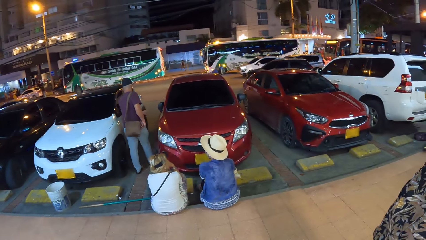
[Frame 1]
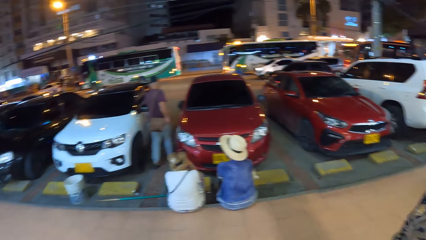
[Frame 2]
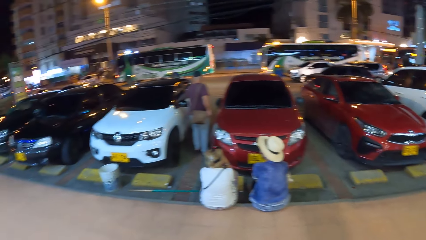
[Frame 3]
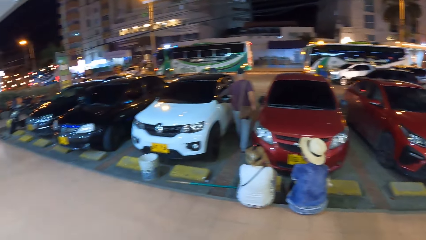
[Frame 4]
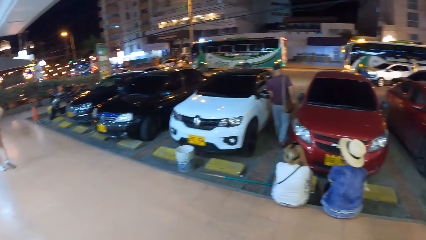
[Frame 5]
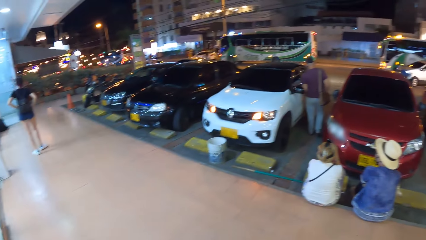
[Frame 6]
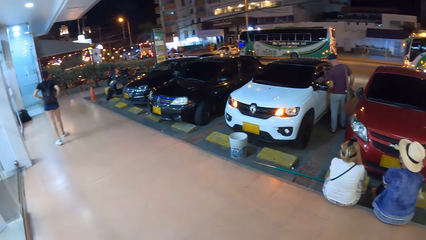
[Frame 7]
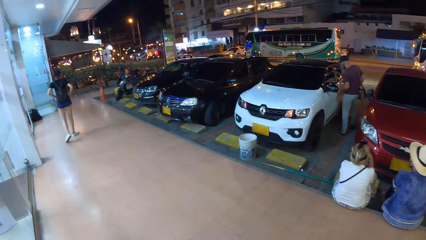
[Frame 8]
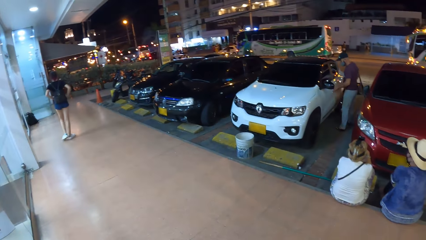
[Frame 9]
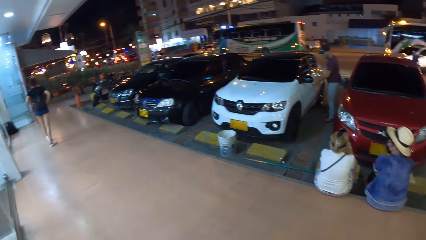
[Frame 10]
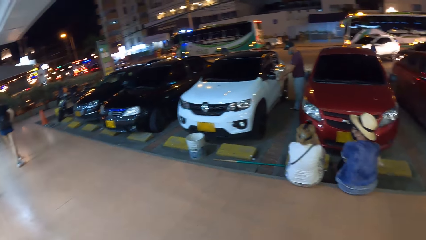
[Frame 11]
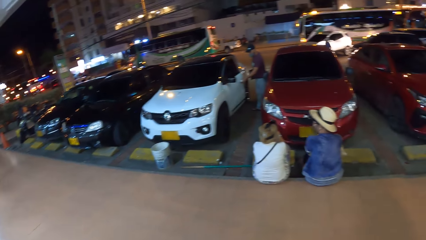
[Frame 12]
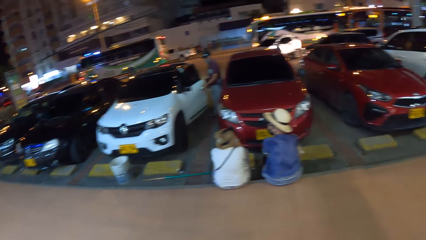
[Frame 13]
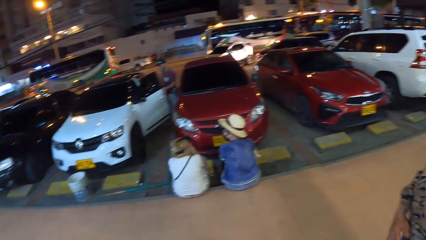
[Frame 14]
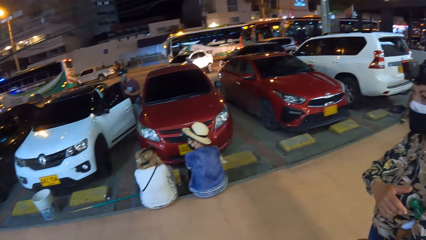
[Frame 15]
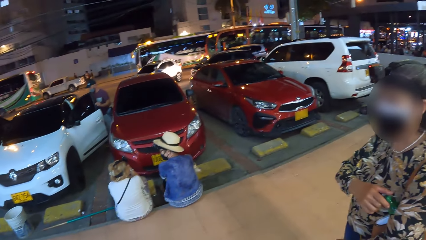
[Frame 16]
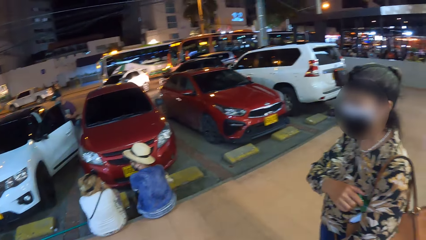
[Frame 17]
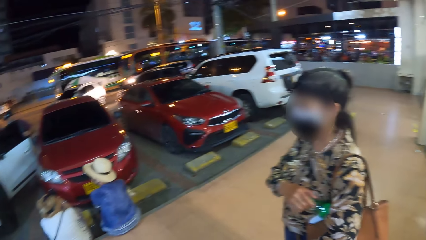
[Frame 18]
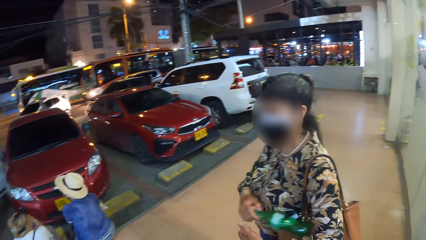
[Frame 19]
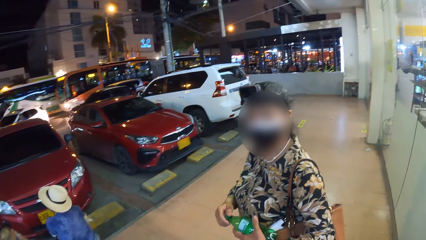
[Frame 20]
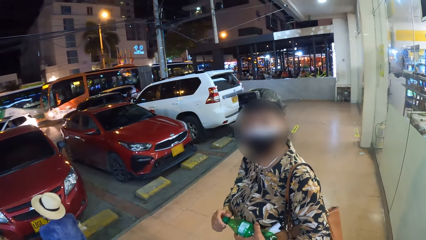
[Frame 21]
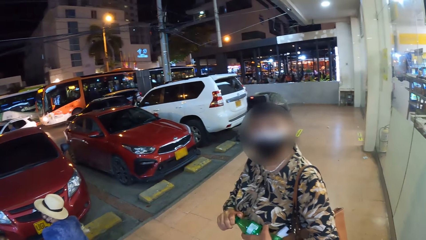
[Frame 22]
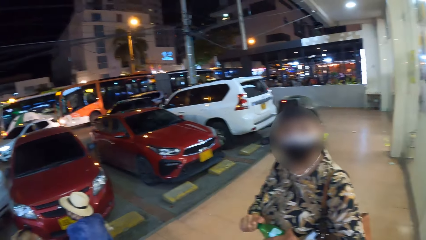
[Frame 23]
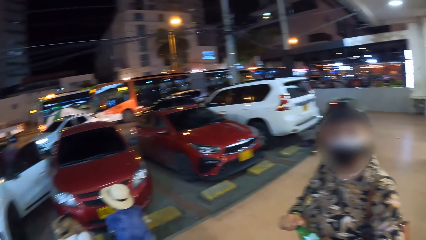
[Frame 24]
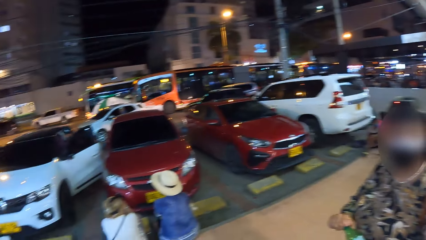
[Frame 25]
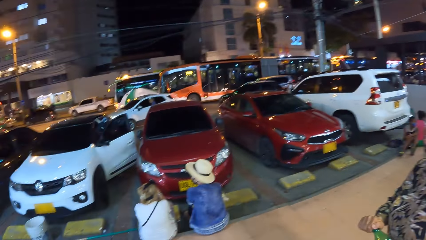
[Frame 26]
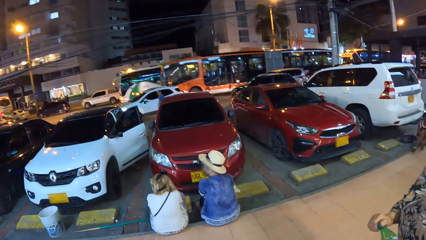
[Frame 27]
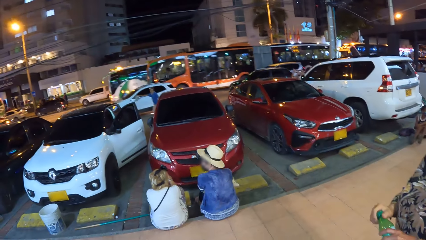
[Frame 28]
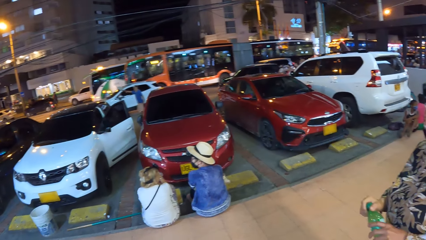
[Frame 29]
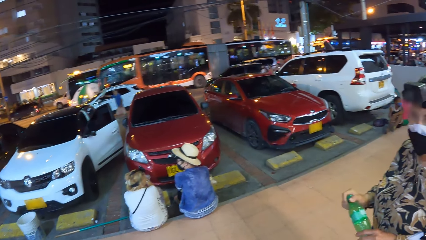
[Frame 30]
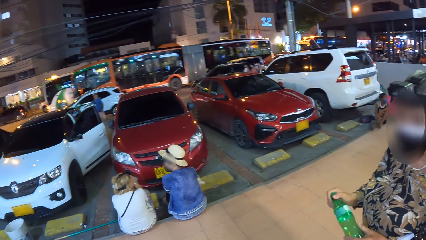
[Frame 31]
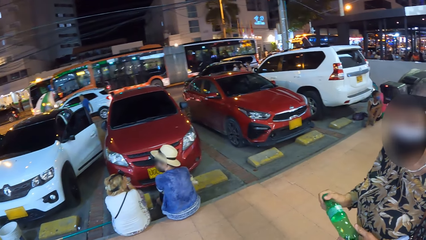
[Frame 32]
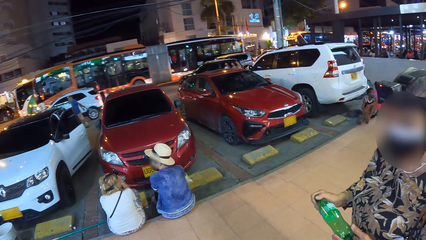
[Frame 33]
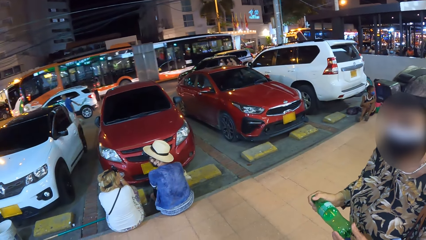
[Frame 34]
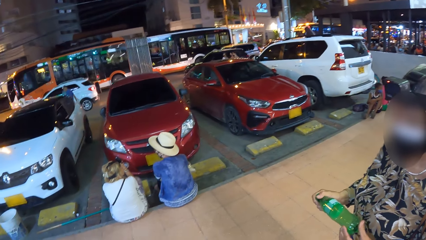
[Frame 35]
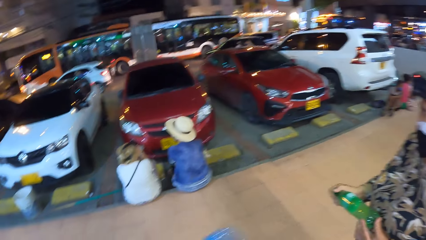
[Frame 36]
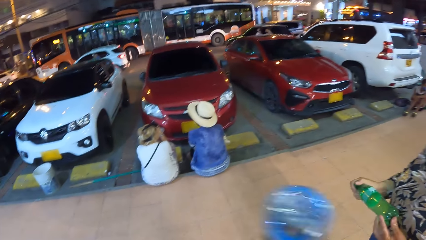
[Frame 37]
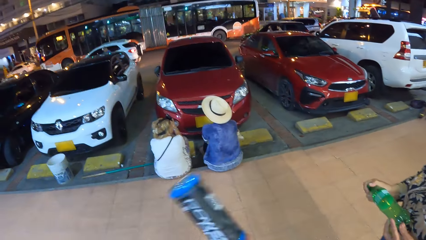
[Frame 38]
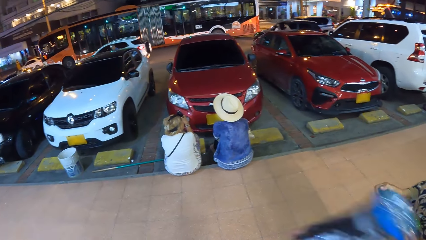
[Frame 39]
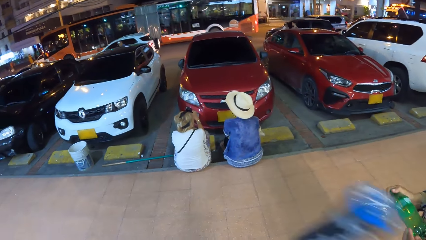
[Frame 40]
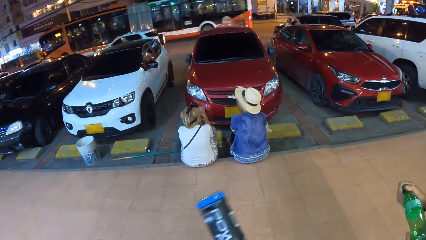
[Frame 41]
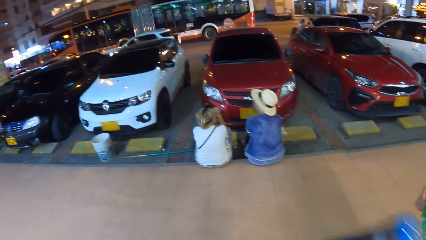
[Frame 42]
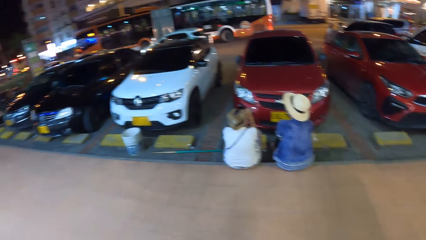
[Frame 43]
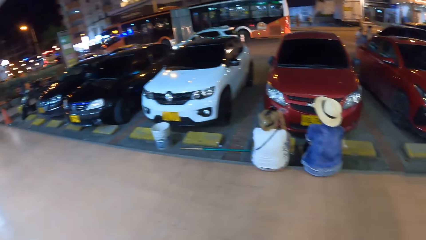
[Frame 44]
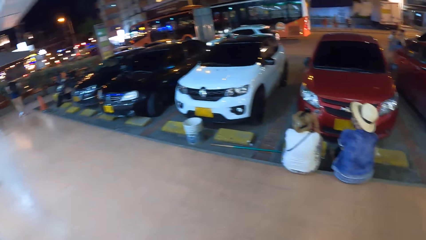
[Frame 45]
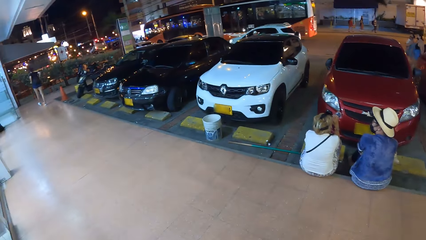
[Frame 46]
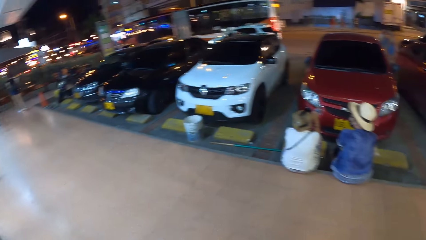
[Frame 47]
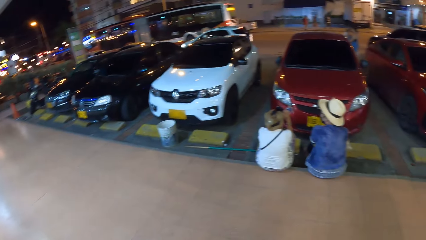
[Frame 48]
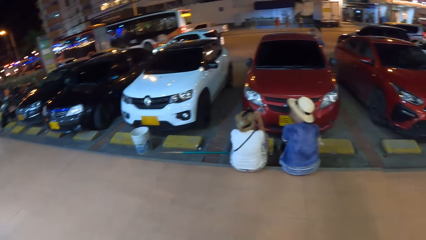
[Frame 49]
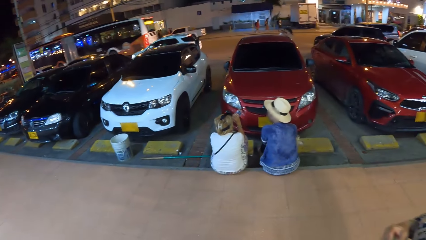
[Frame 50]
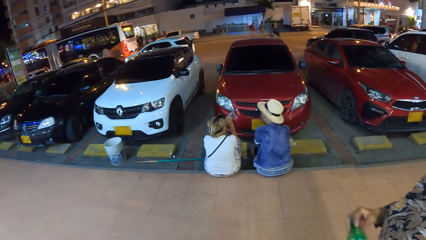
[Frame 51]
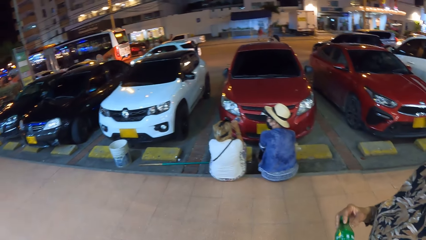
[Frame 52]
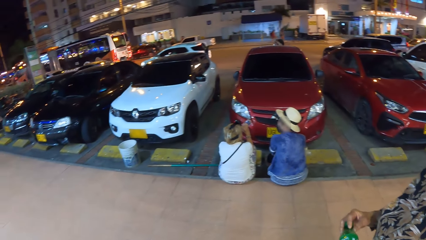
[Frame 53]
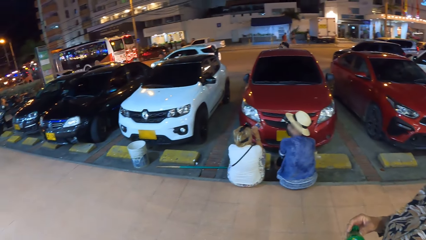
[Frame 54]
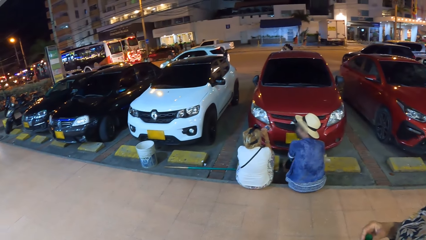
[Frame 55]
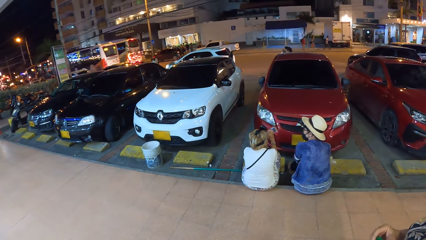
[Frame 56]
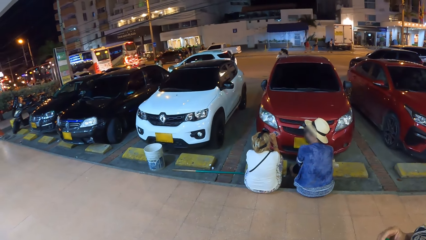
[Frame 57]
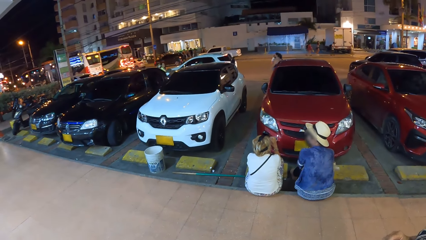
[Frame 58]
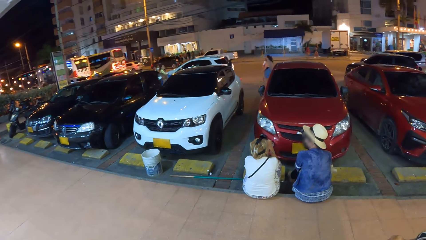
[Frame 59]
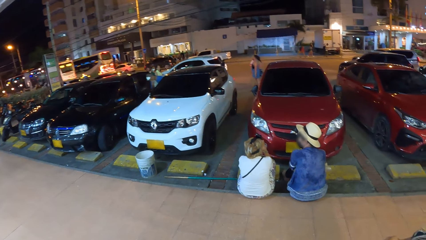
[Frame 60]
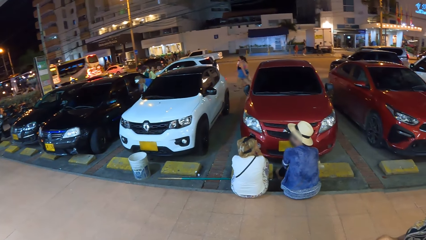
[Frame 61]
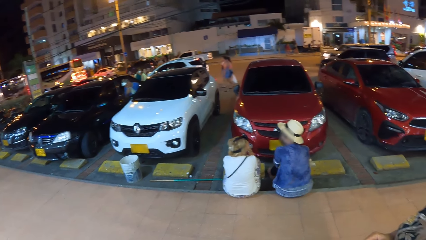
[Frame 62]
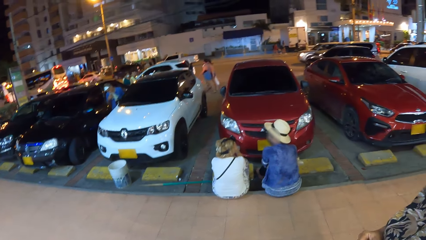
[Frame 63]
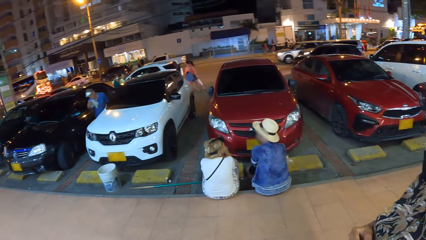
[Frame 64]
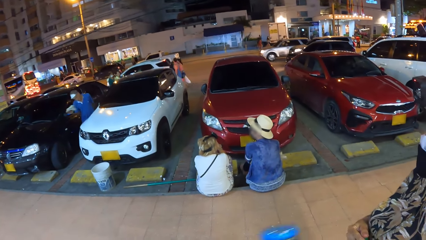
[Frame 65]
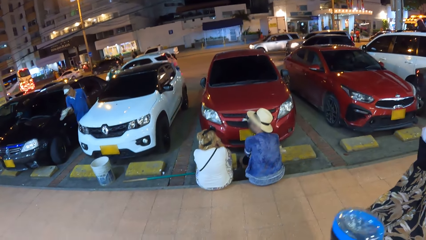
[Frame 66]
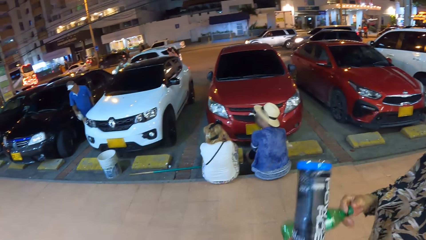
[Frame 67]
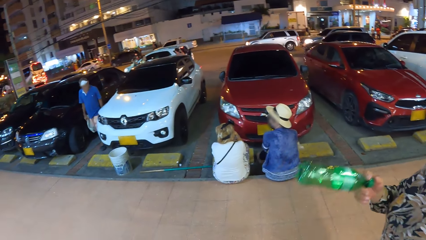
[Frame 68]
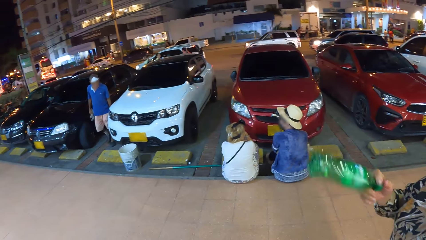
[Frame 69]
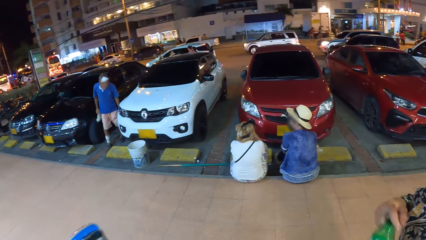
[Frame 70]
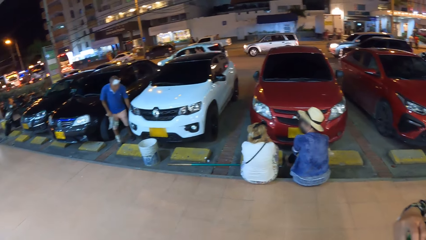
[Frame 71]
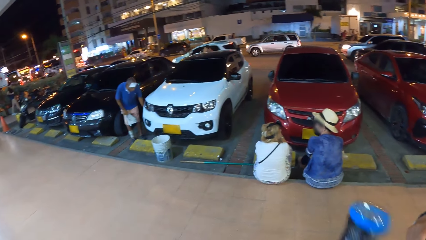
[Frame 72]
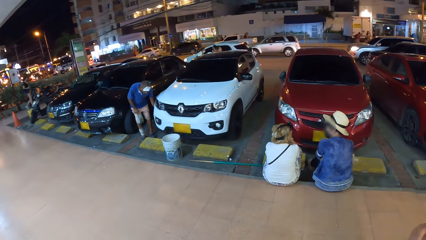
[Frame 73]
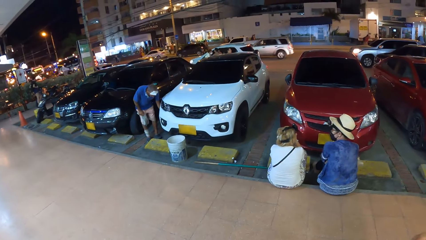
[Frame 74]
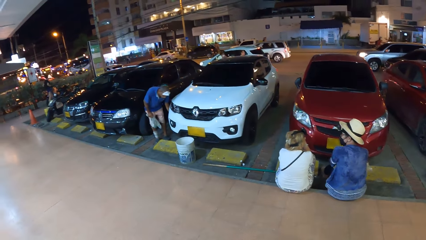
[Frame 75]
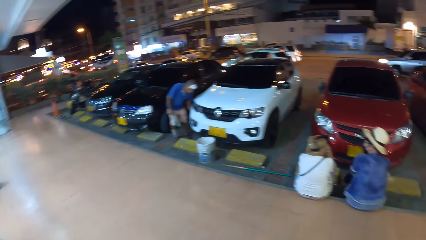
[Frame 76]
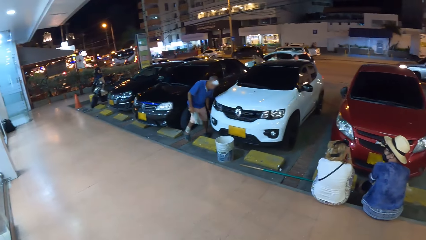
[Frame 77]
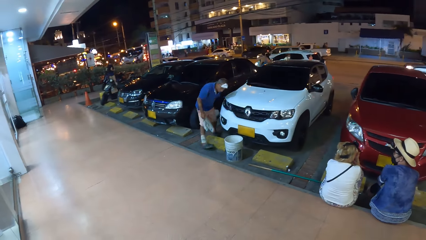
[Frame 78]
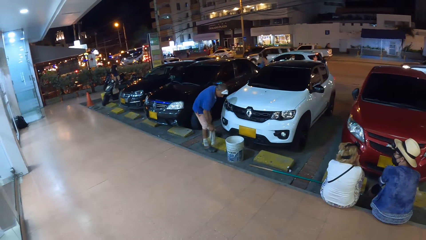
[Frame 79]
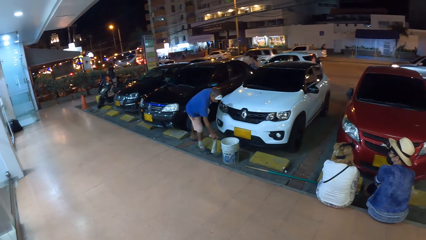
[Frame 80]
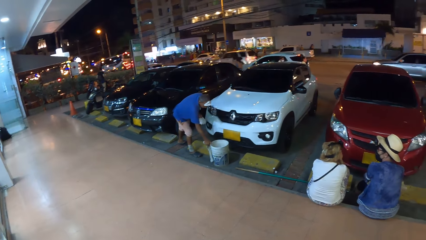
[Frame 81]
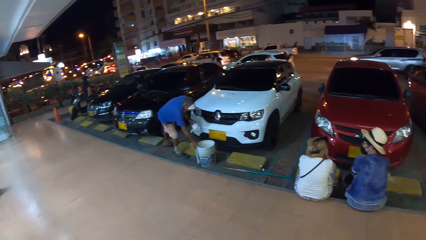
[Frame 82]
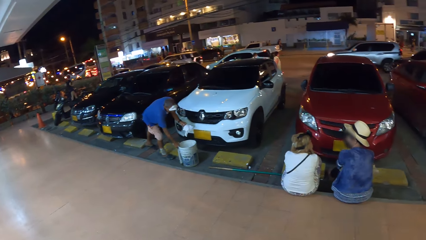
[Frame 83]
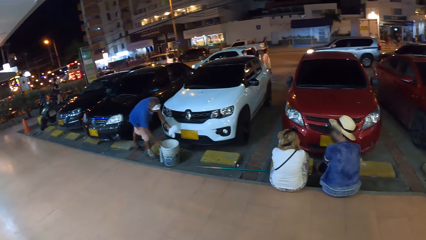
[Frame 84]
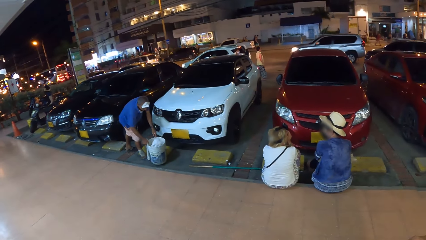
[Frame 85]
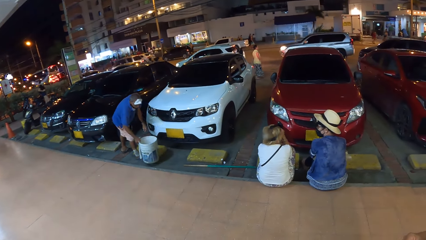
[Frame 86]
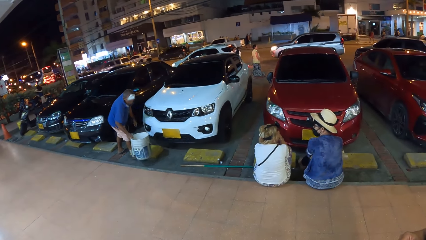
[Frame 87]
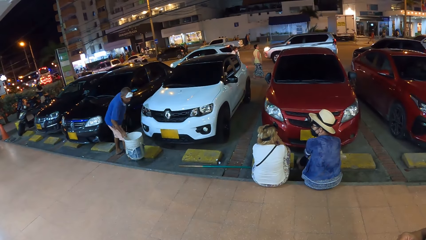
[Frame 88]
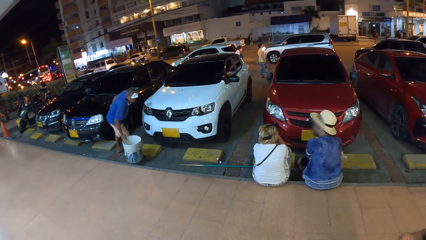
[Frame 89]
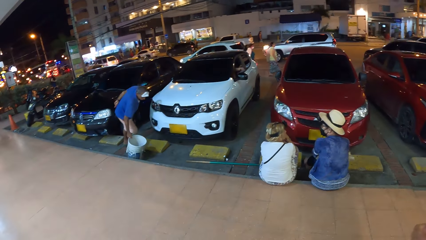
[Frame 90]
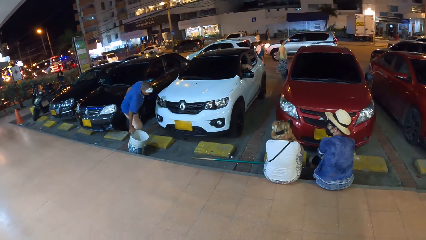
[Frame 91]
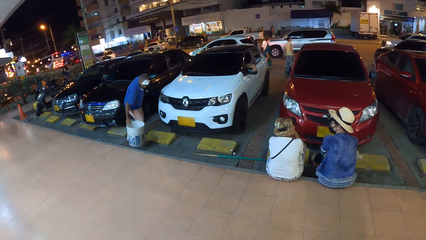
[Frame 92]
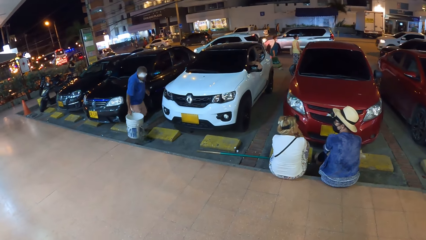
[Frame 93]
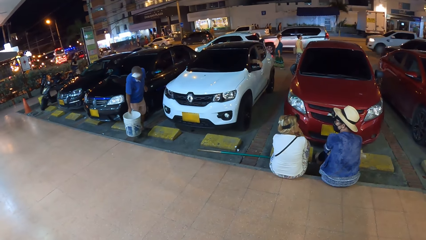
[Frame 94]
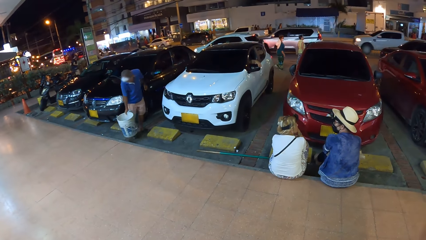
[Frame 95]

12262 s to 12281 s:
The man touches the white car door handle with his left hand and opens the white car door with his left hand. The woman removes a water bottle from her armpit with her right hand and holds the water bottle with both hands. The camera wearer shakes the water bottle with his right hand. Another man holds a napkin with his right hand. The other man touches the white car with his left hand, holds the napkin with his left hand, carries a bucket from the floor with his right hand and drops the napkin in his left hand in the bucket.
